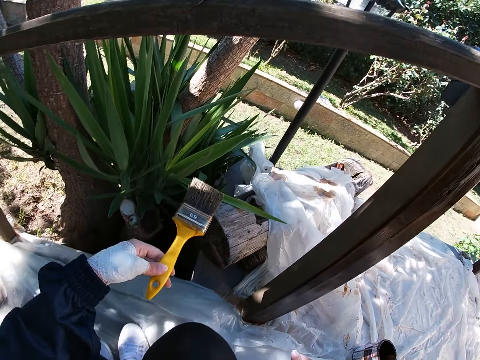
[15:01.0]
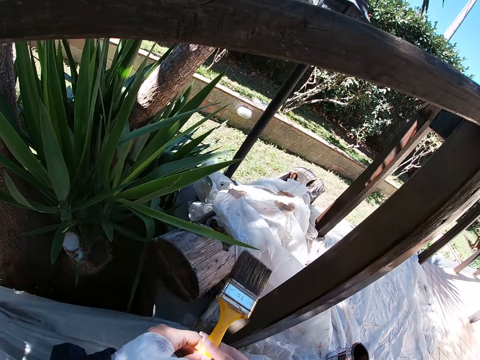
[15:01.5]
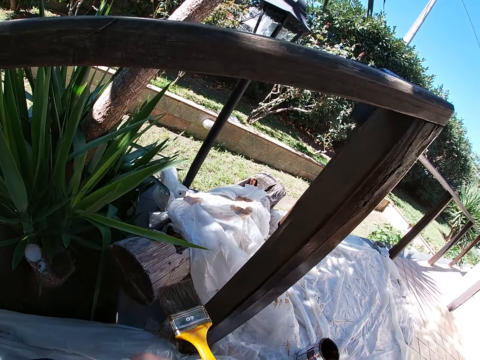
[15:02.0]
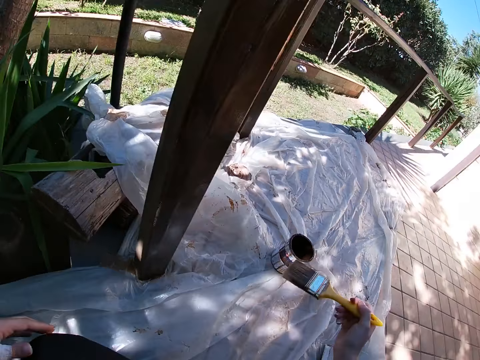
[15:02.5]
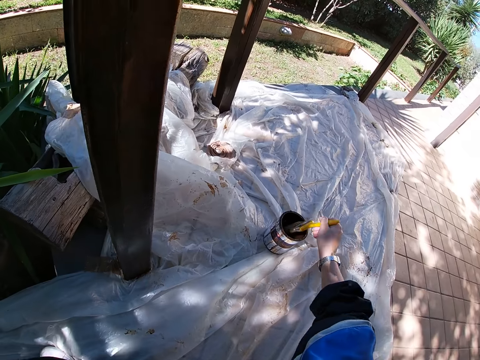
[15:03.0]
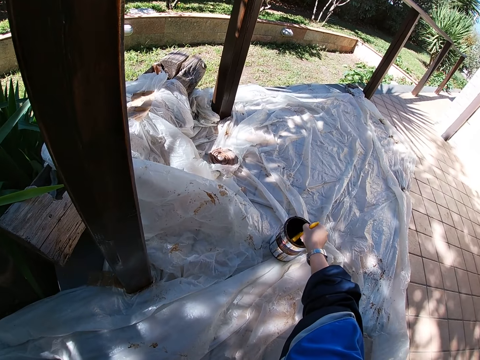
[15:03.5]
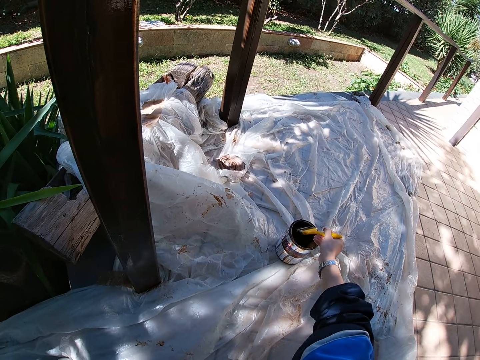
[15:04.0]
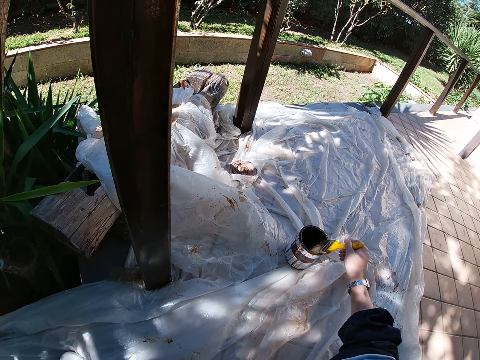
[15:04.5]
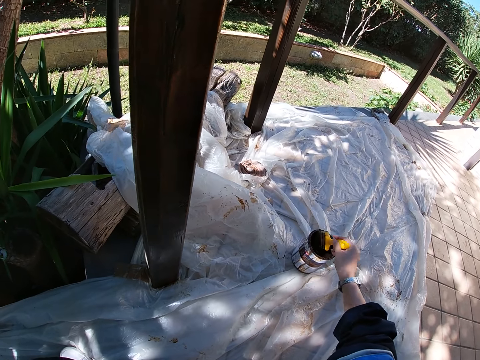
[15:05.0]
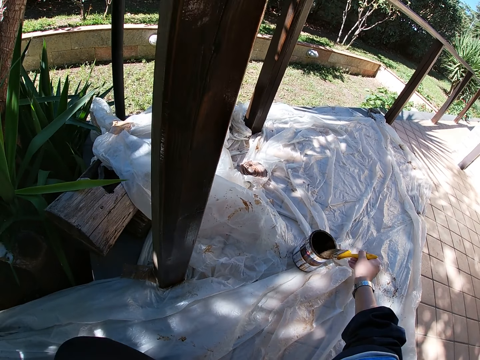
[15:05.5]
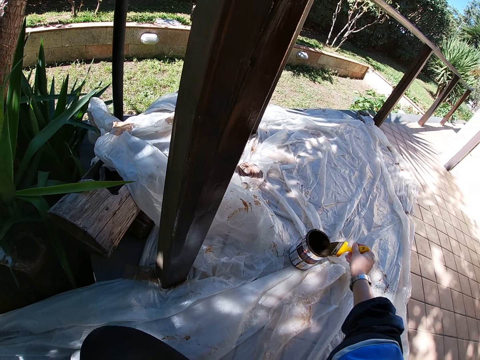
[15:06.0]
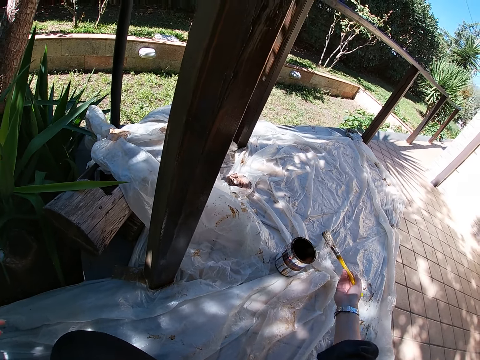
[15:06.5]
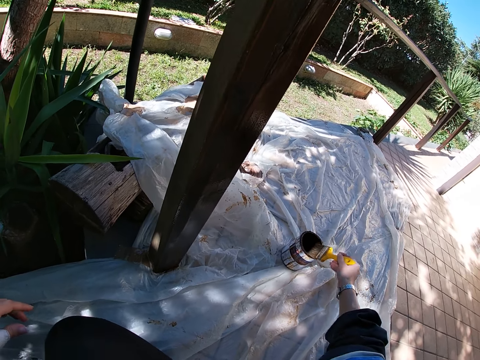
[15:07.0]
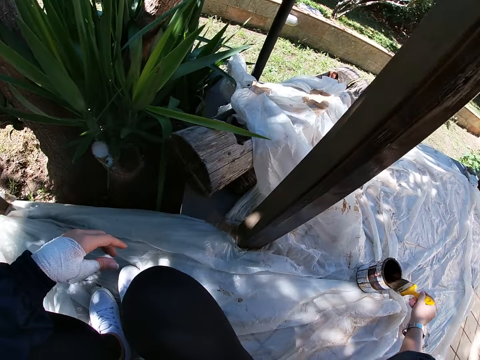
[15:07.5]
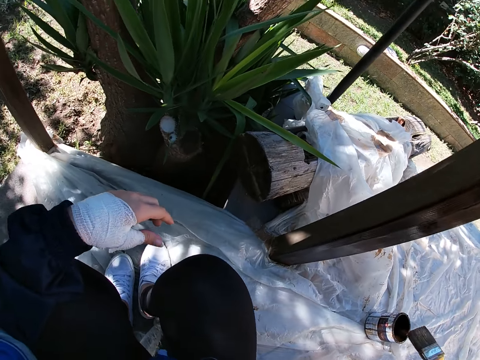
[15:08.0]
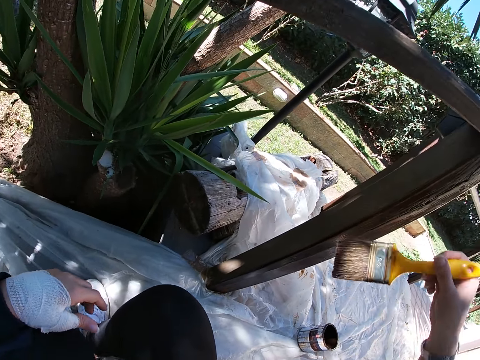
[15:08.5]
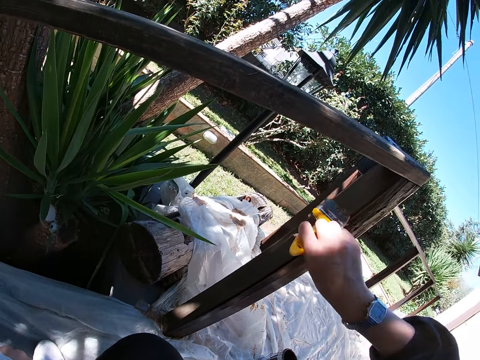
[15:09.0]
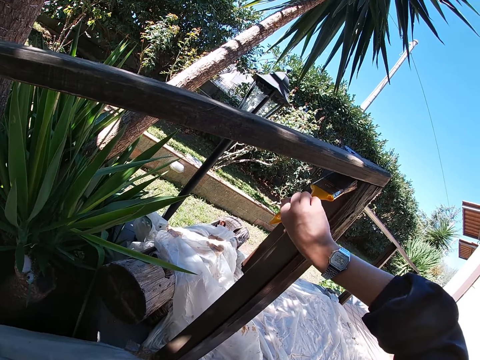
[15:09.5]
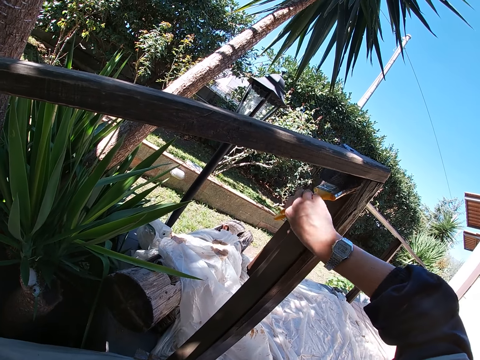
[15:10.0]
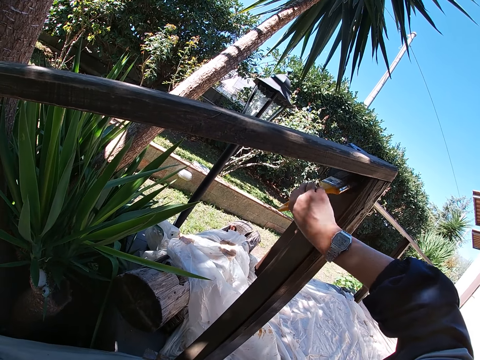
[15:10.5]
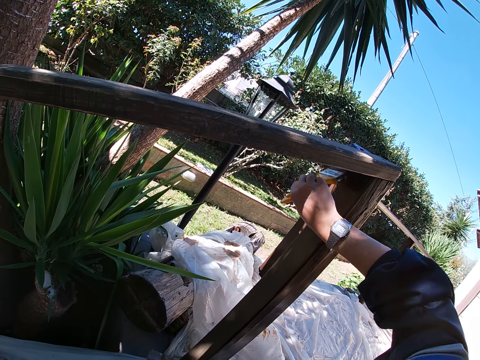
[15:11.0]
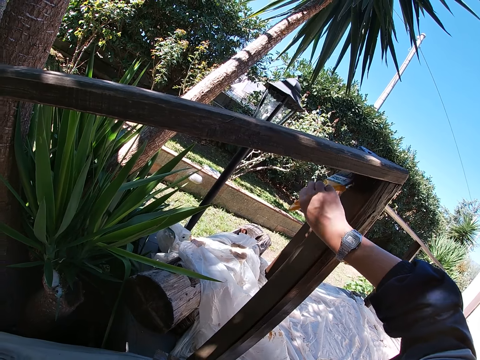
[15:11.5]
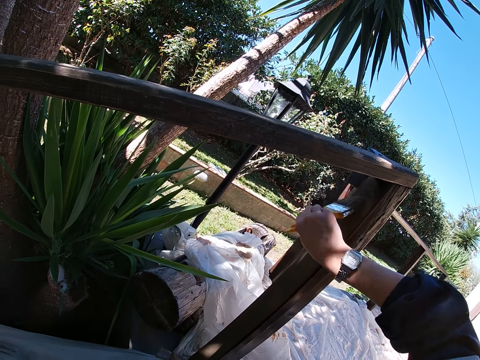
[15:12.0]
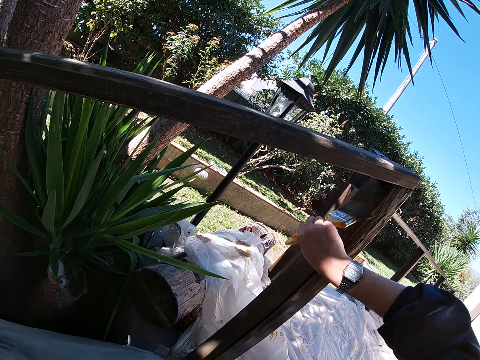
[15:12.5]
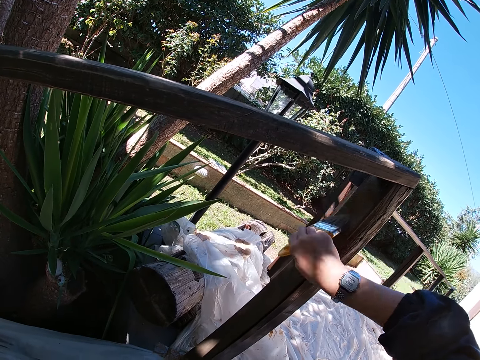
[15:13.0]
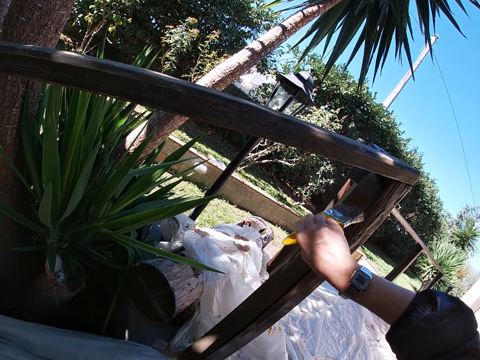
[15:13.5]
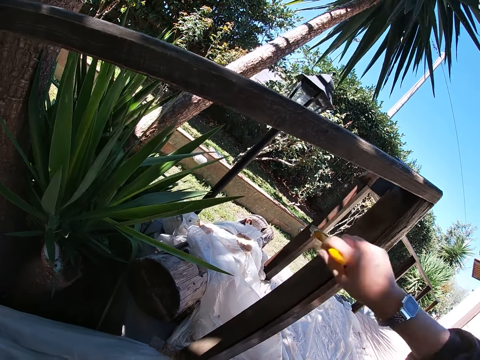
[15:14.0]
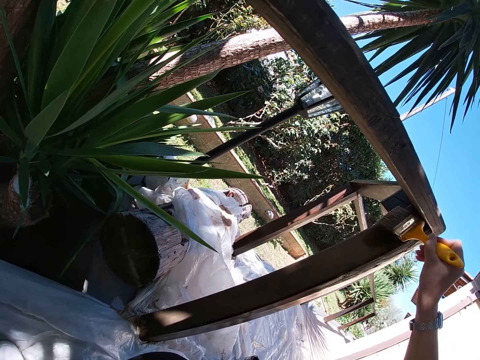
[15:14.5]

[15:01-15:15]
The camera wearer holds the brush with the other hand. She dips the paint brush in her right hand into the paint container. She rubs the paint brush on the edges of the container. She cleans the paint brush bristles on the edge of the paint container. She paints the wooden balcony rail with the paint brush in her right hand.

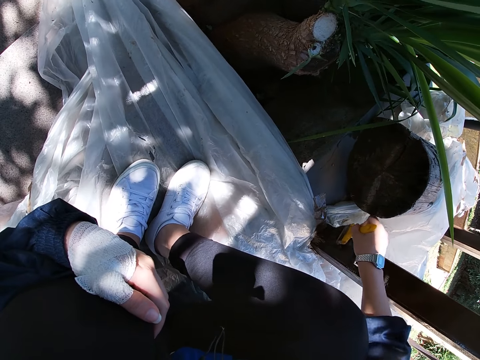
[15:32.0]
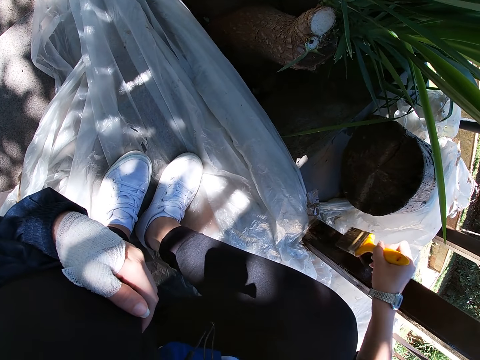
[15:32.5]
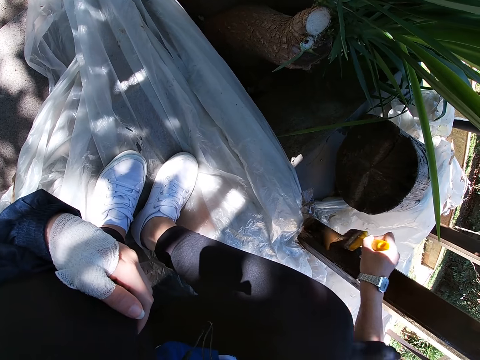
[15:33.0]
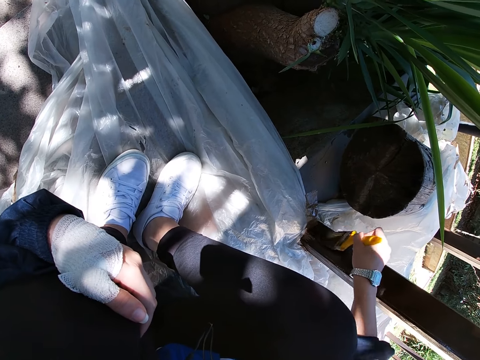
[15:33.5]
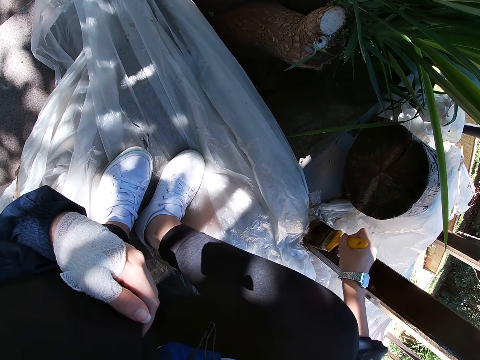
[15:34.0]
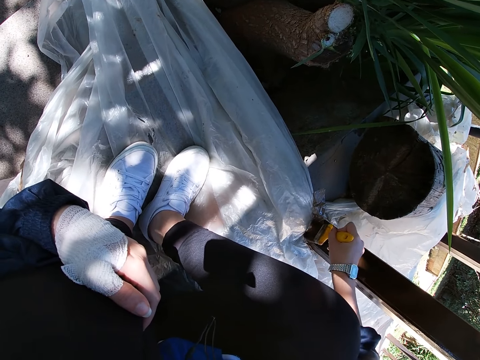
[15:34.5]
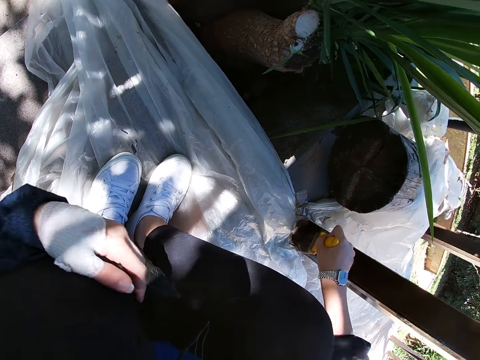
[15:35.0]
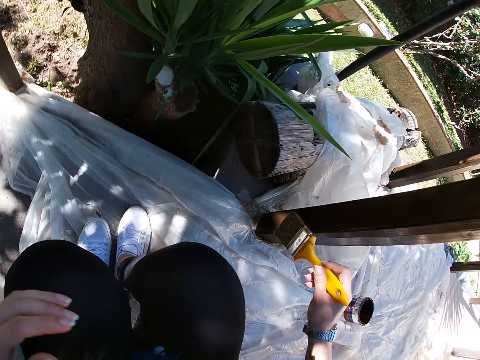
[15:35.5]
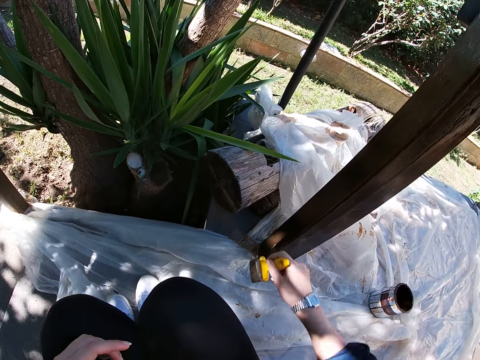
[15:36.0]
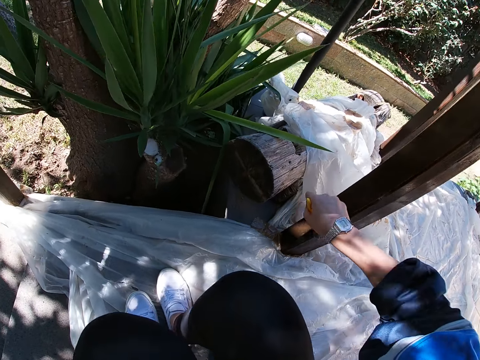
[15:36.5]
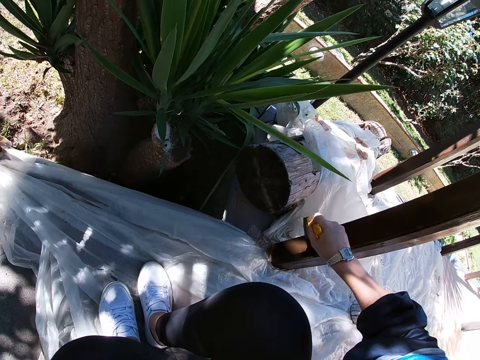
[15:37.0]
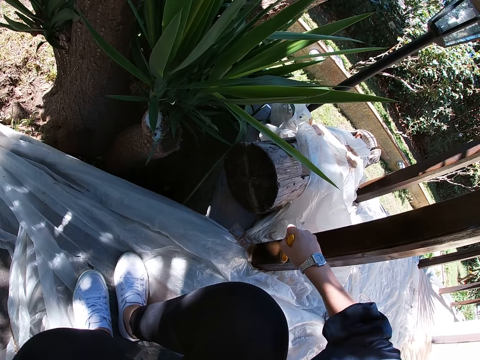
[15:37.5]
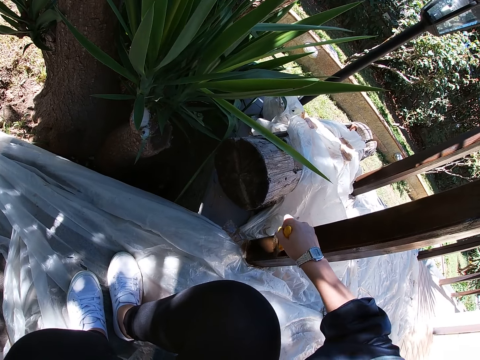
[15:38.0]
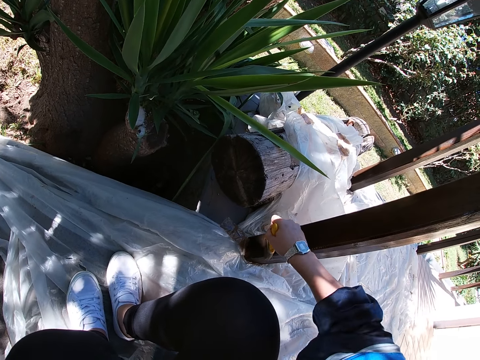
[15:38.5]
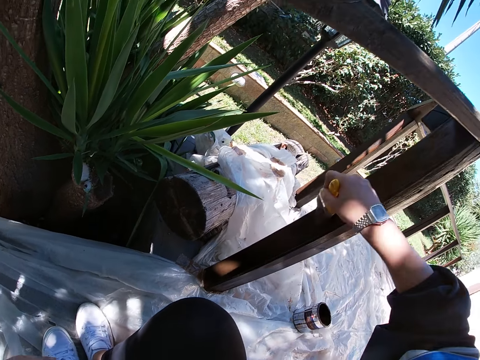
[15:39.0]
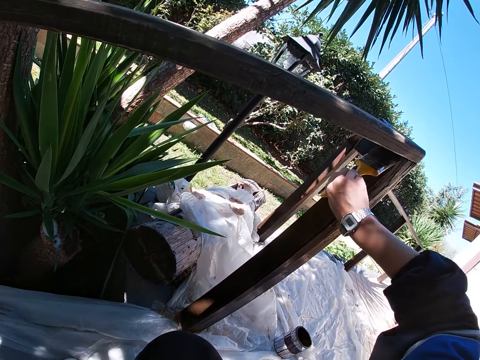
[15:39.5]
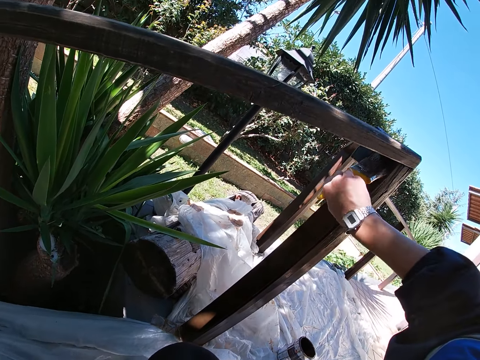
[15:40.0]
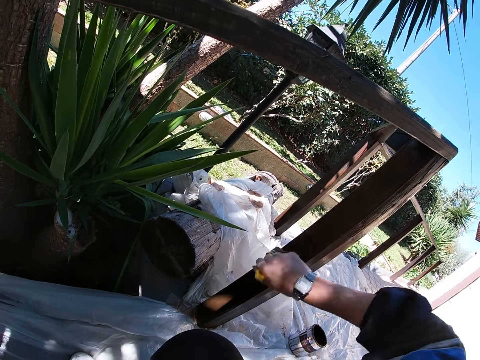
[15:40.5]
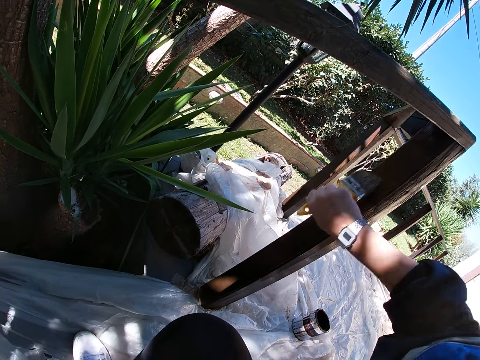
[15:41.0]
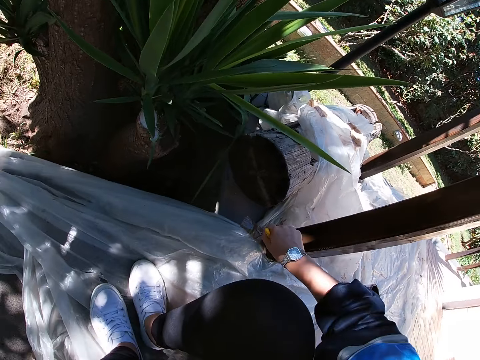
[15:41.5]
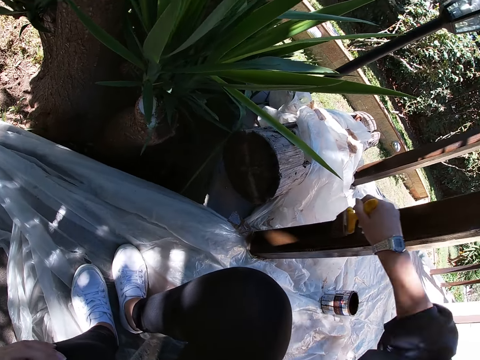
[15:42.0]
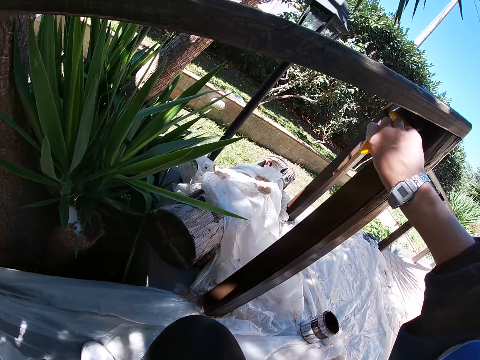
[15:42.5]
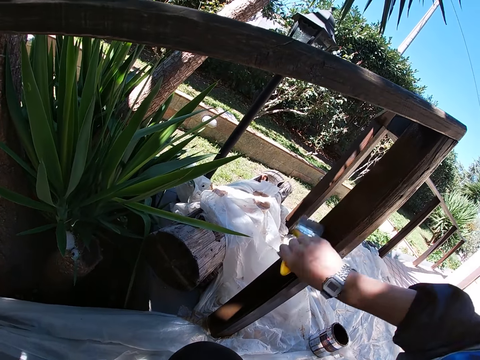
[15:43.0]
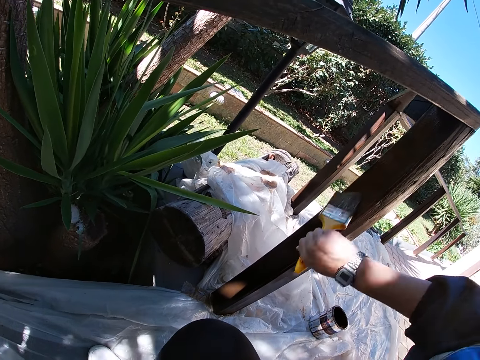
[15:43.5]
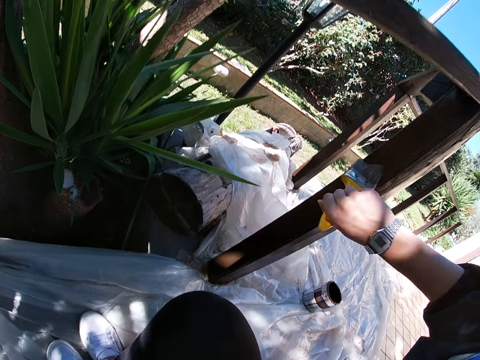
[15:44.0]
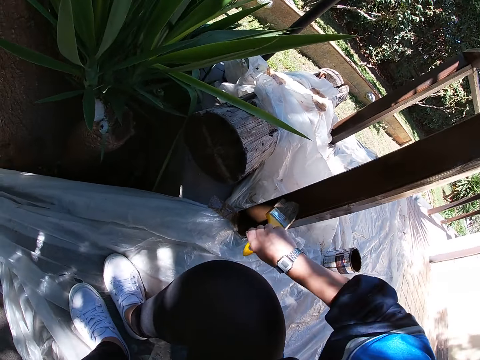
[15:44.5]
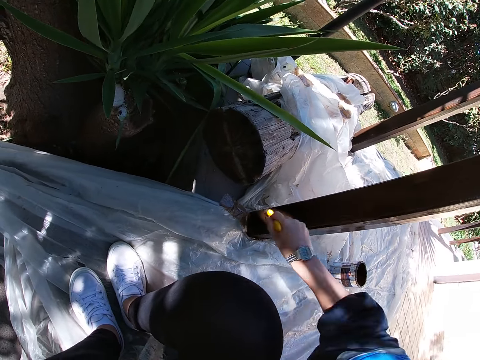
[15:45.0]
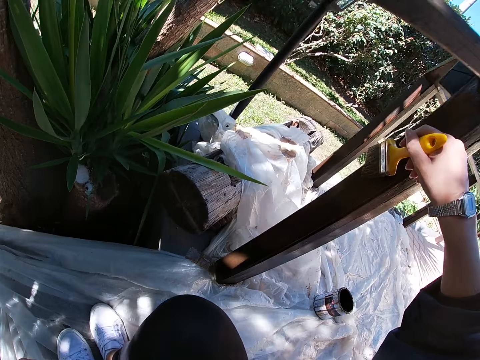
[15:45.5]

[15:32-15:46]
The camera wearer removes her left hand from her left knee. She paints the wooden balcony rail with the paint brush in her right hand.
